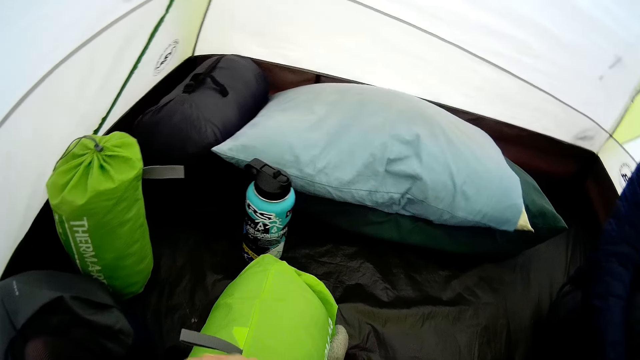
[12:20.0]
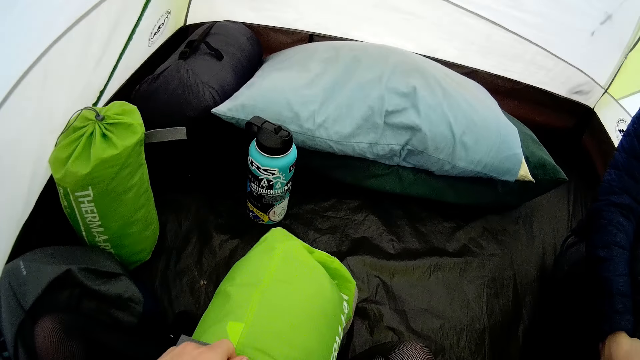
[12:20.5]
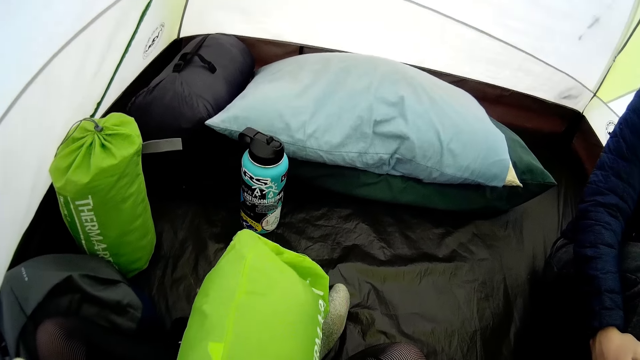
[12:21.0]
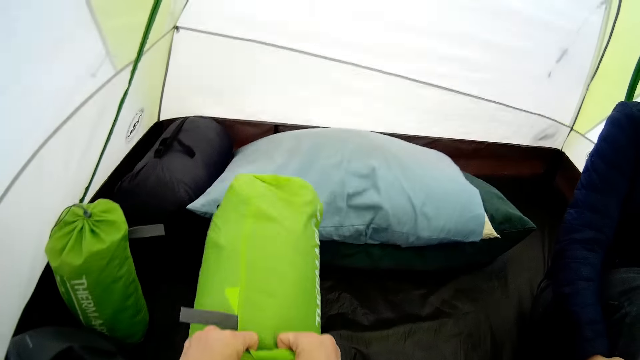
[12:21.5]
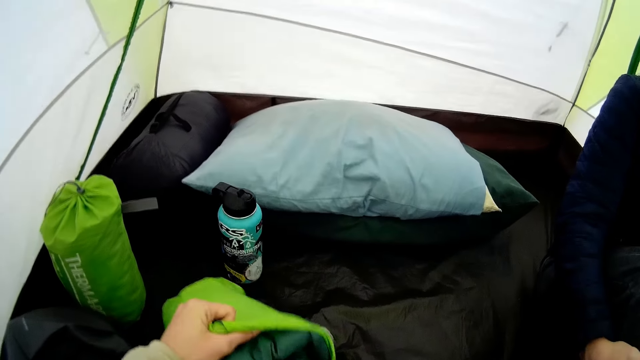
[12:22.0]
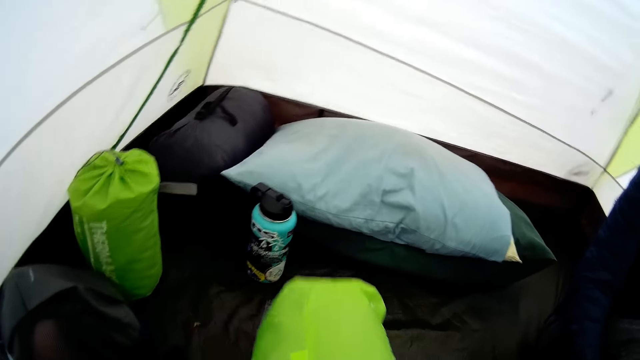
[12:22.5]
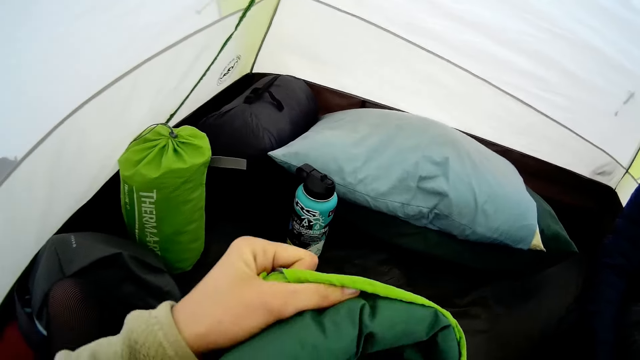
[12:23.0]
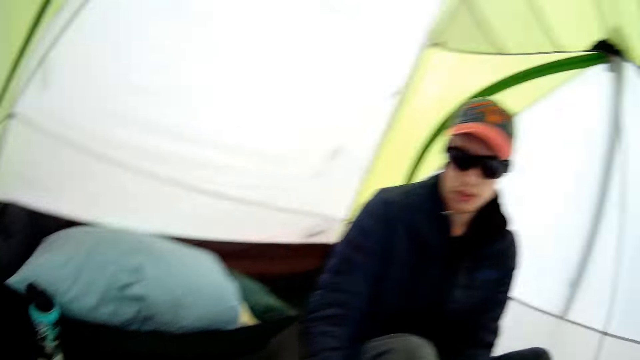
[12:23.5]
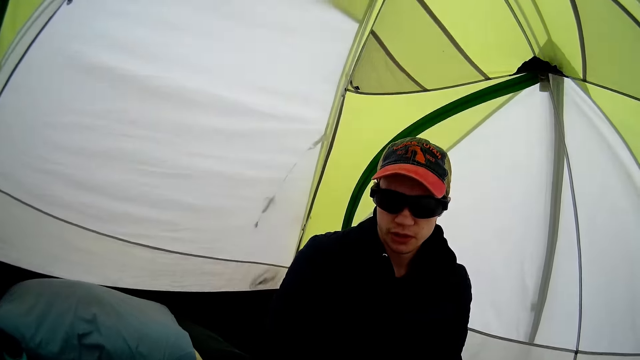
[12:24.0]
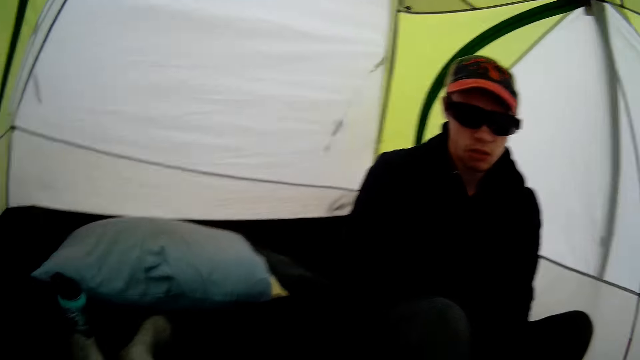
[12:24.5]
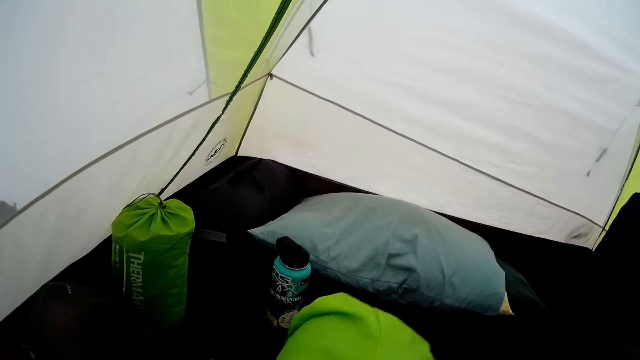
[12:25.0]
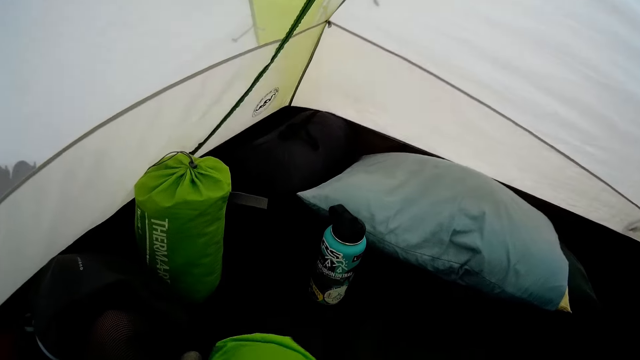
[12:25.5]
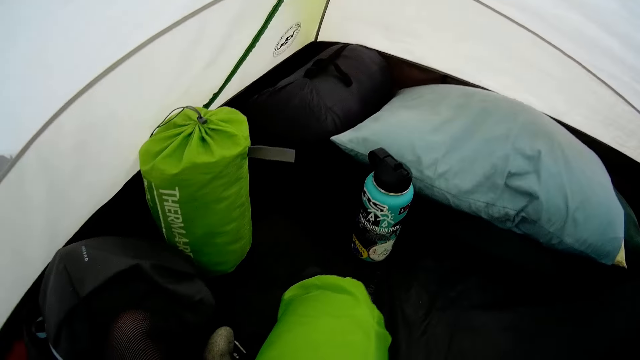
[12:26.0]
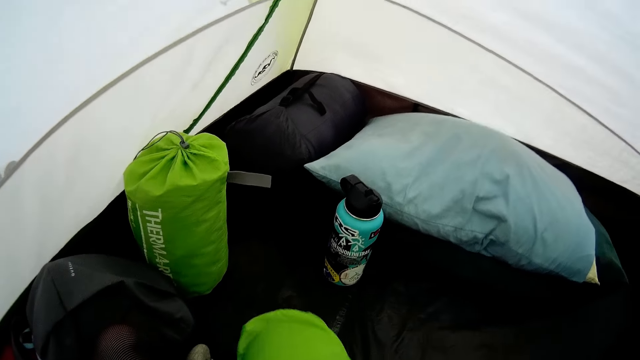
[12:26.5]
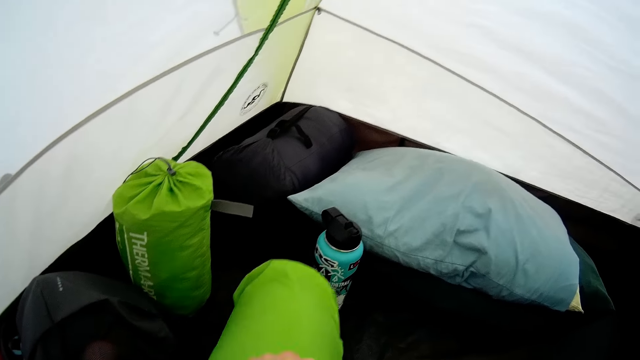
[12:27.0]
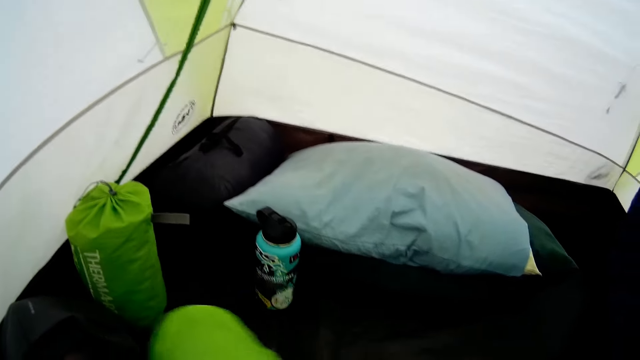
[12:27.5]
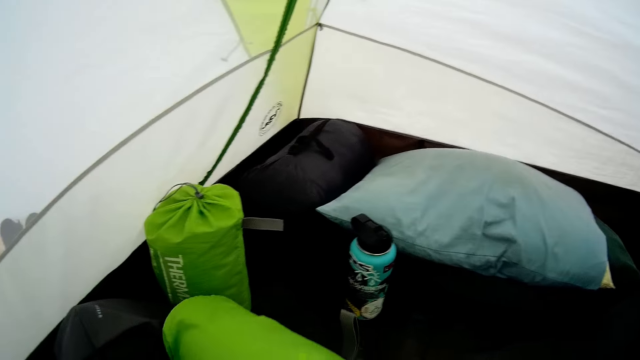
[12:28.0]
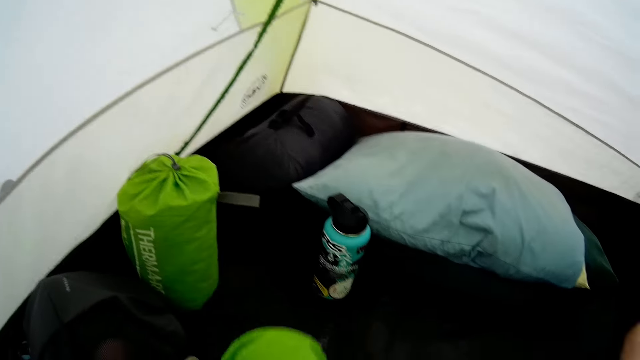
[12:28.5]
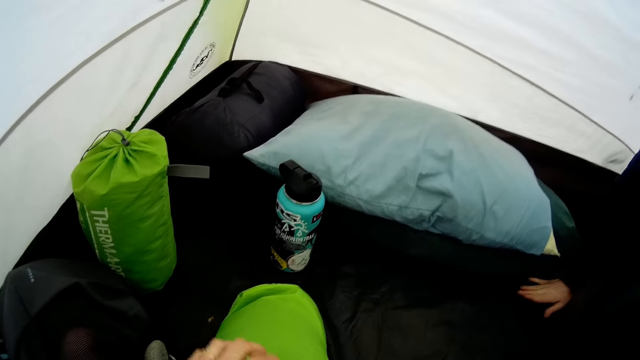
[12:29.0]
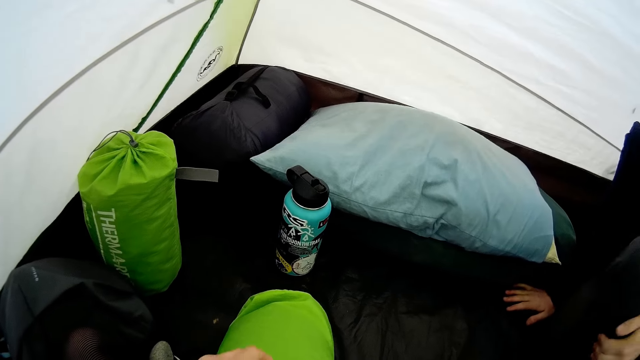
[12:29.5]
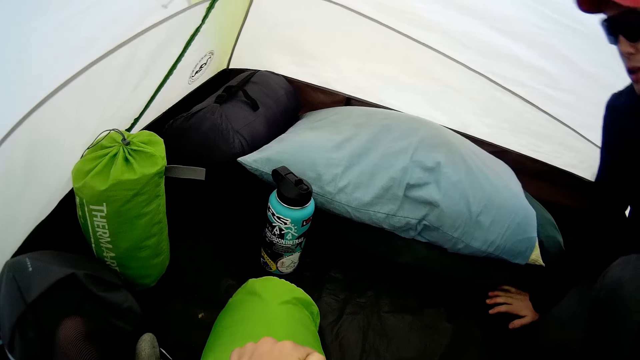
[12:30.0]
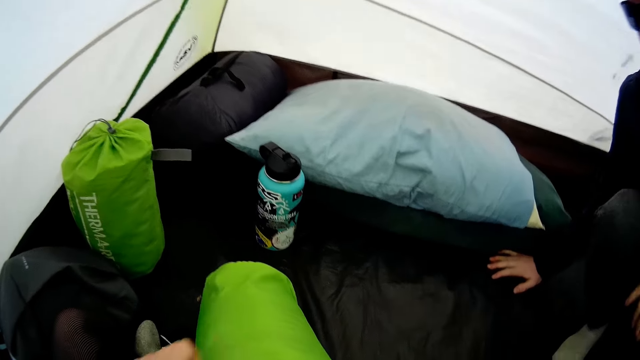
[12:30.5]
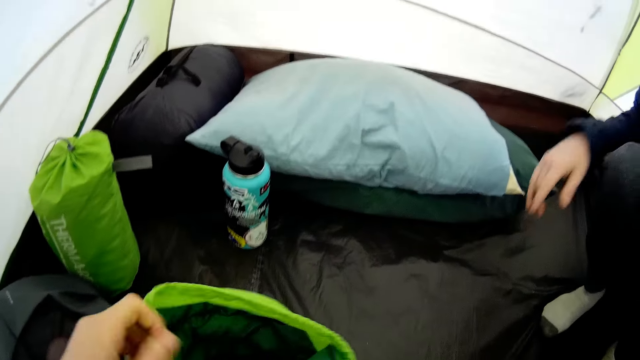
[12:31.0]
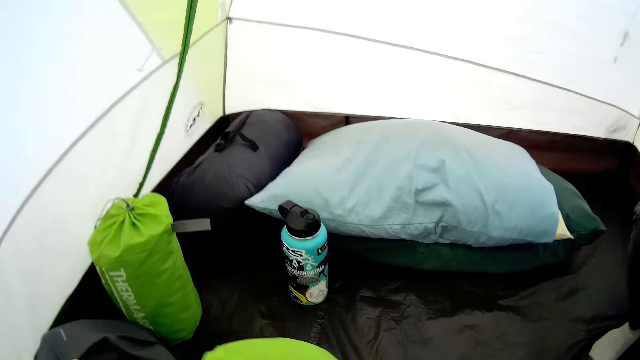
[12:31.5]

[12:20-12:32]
The camera wearer squeezes a sleeping pad inside a bag. They flip the sleeping pad bag. They squeeze the sleeping pad inside the bag. They look around. They flip the sleeping pad bag. They put a mat in the bag.

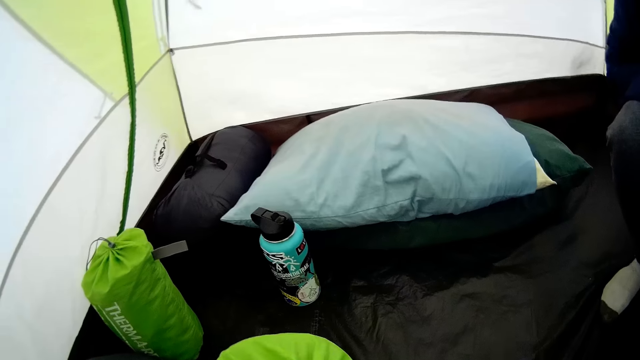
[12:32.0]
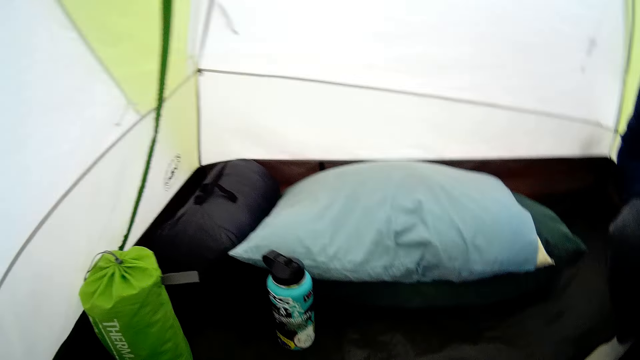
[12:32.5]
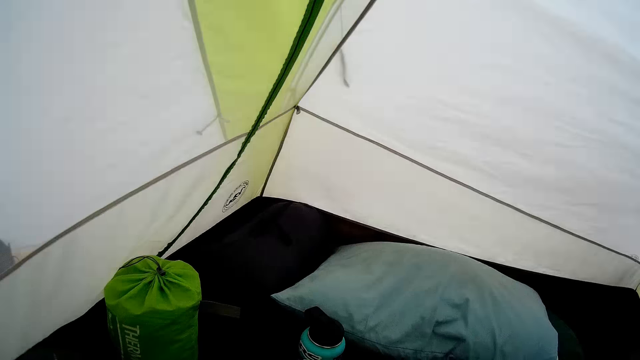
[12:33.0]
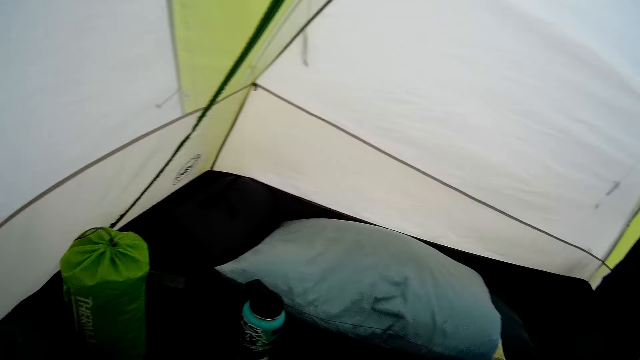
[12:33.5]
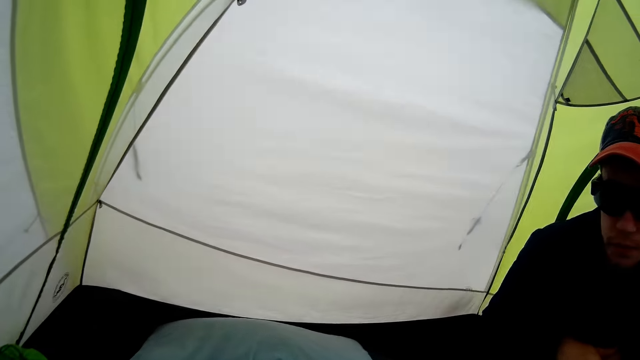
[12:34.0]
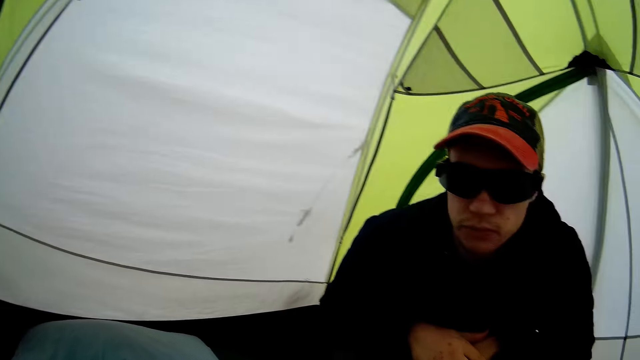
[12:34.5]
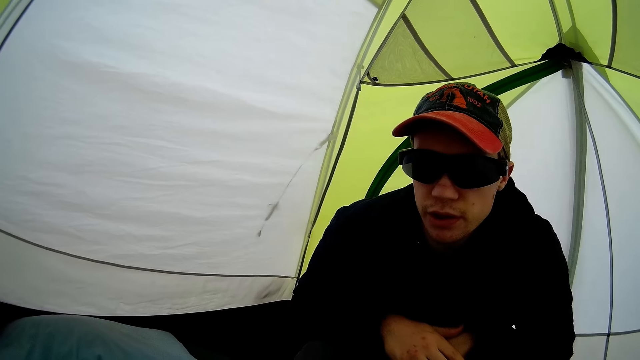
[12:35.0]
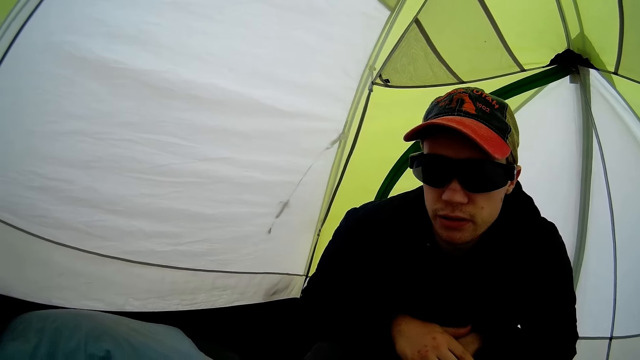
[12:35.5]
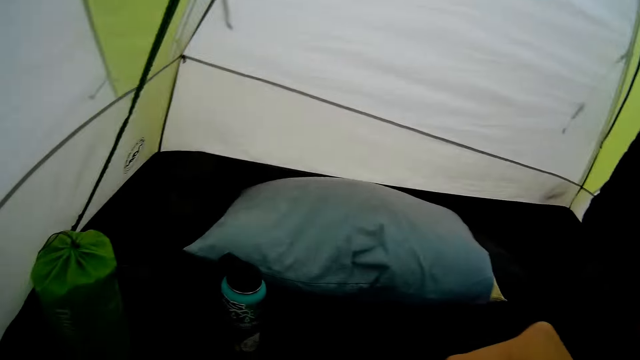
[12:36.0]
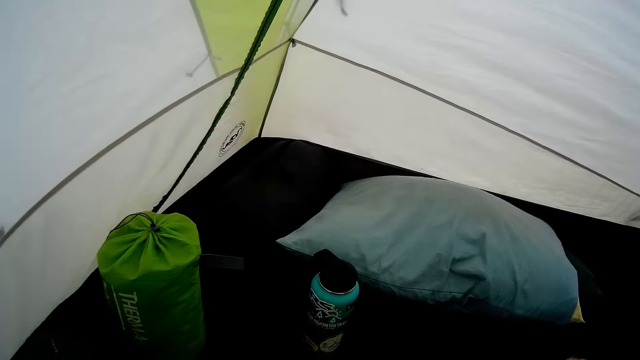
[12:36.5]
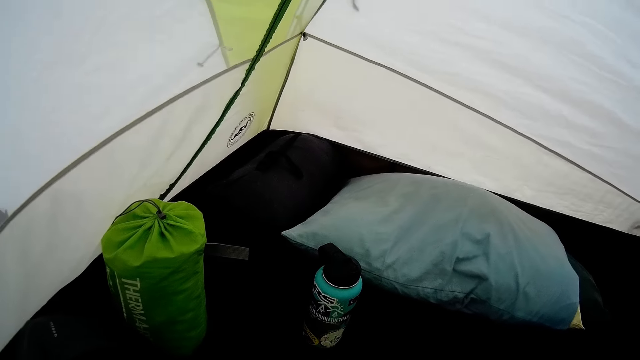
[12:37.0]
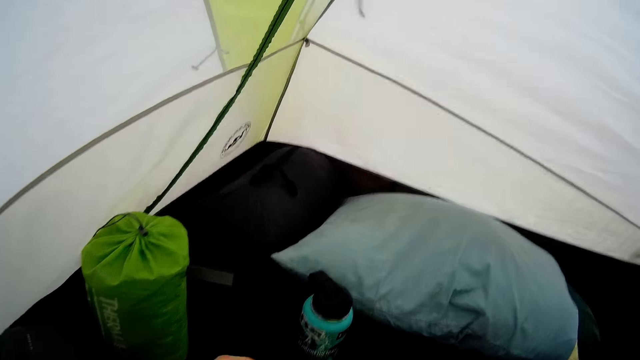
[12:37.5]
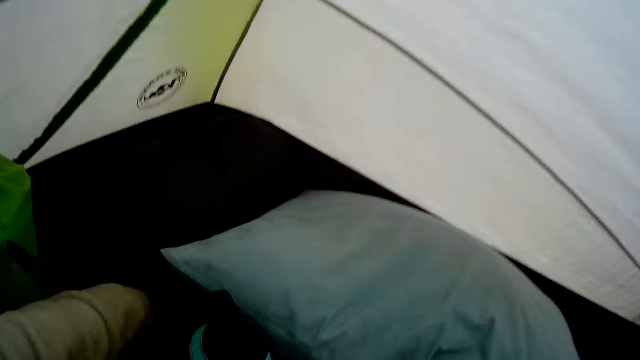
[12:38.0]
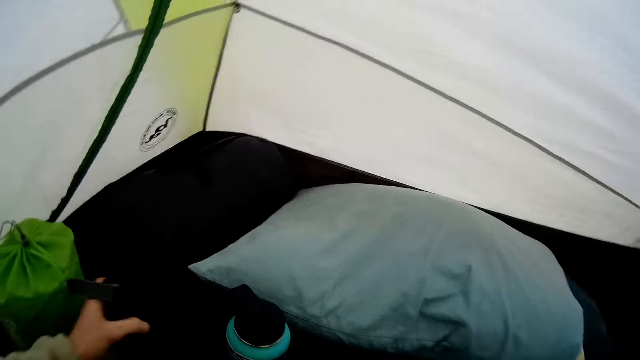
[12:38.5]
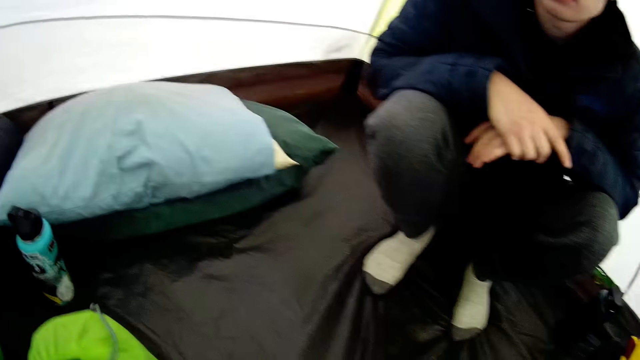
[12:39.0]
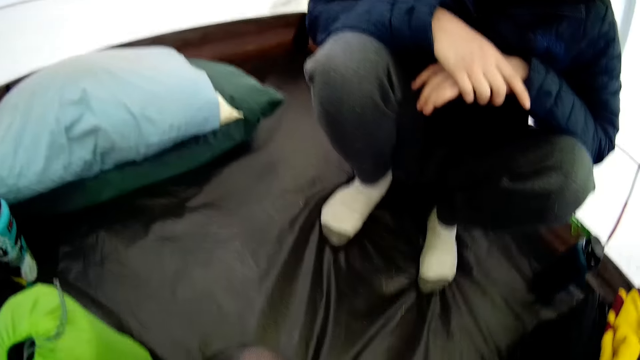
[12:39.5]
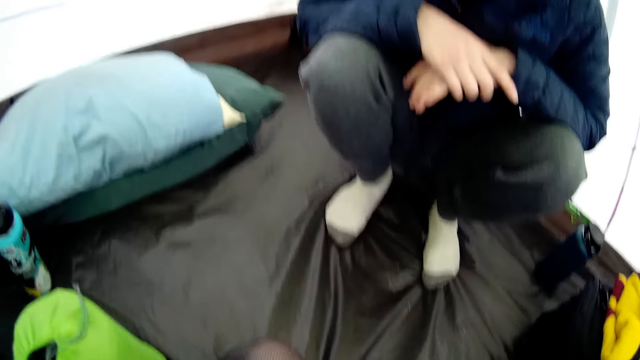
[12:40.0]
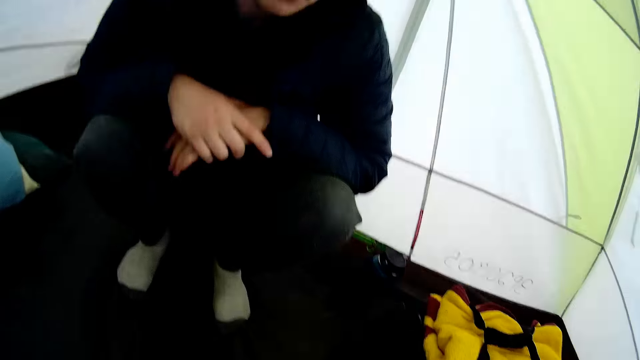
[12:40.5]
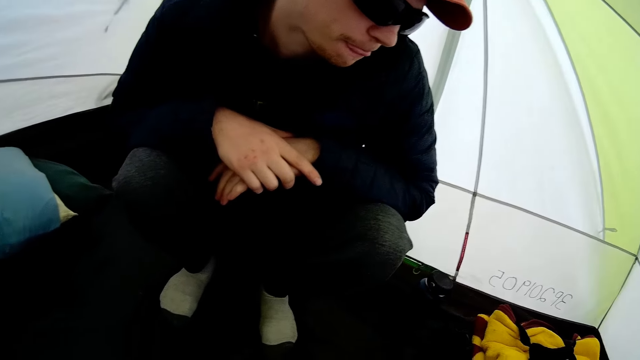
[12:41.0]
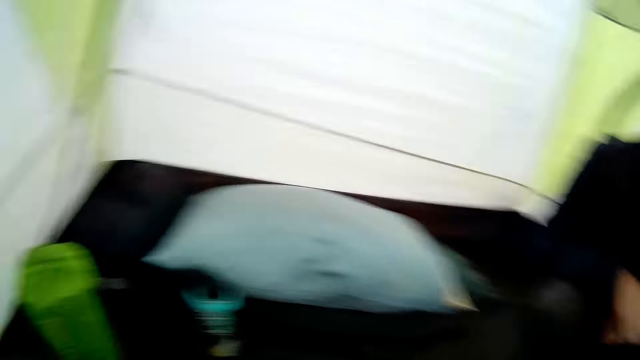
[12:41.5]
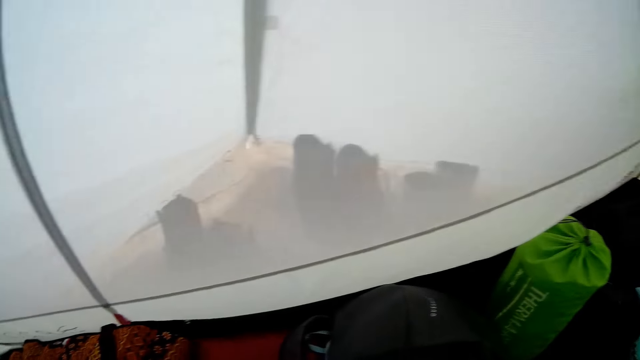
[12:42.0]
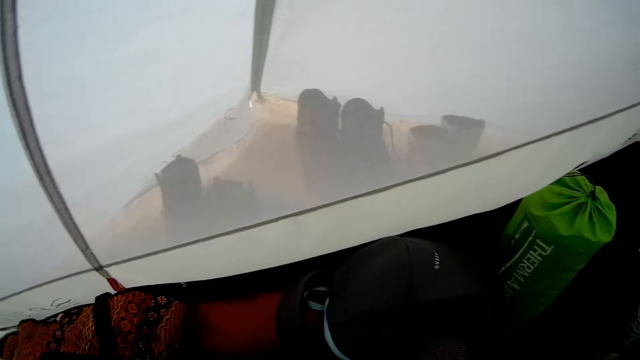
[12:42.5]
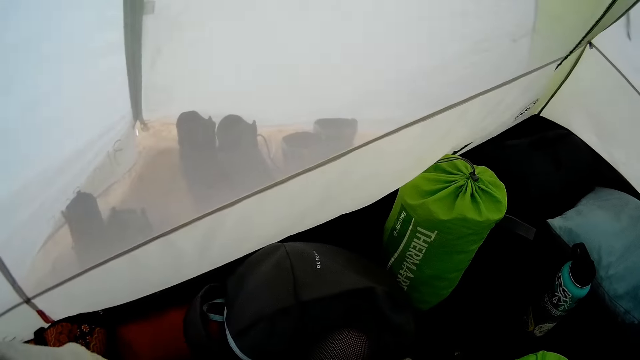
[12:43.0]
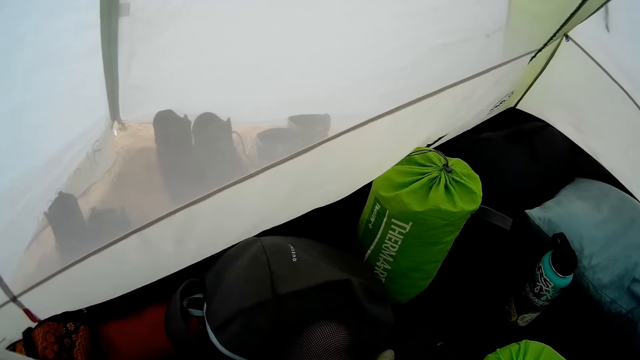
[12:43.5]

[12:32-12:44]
The camera wearer looks around. They pick up something from the ground. They look around.
